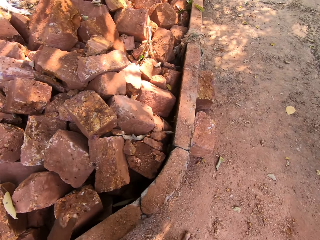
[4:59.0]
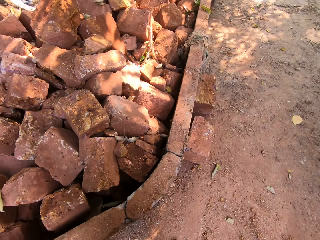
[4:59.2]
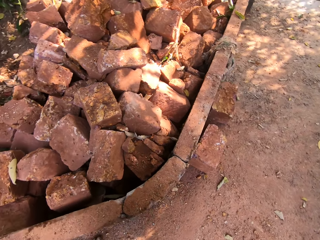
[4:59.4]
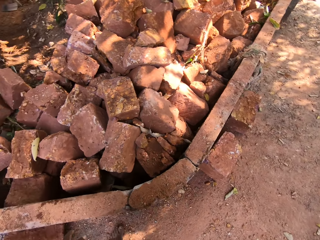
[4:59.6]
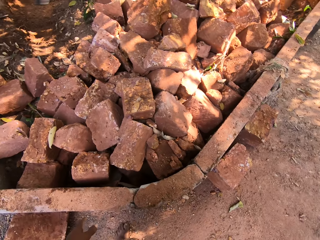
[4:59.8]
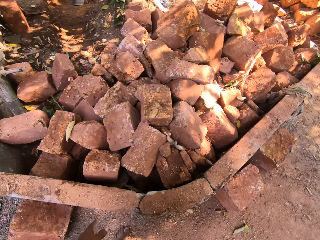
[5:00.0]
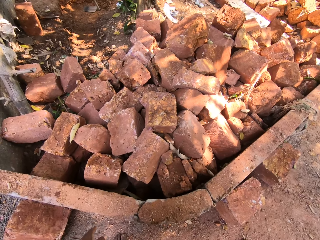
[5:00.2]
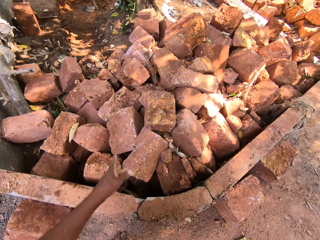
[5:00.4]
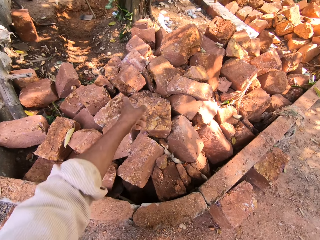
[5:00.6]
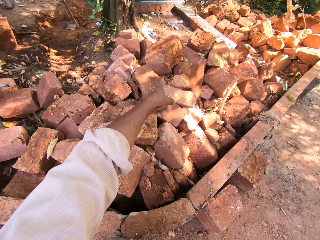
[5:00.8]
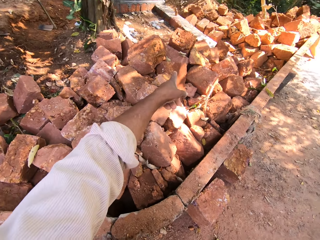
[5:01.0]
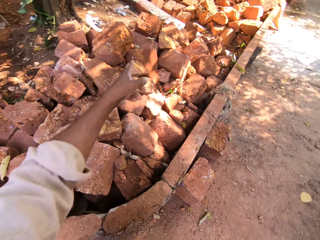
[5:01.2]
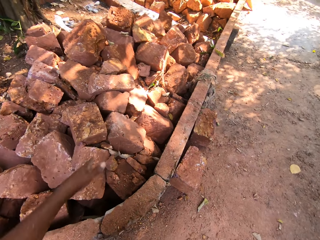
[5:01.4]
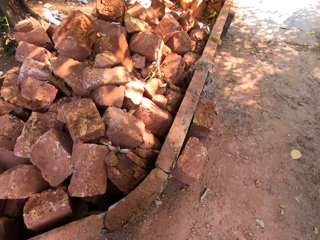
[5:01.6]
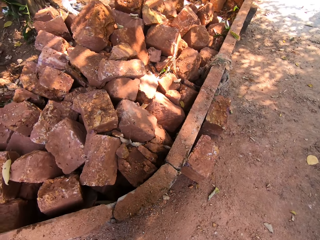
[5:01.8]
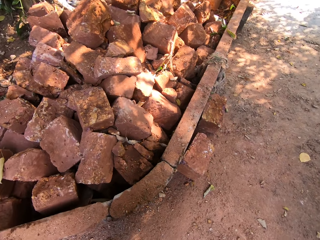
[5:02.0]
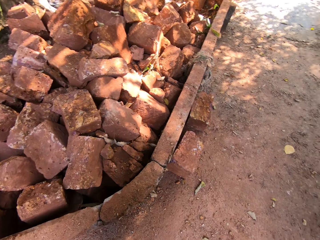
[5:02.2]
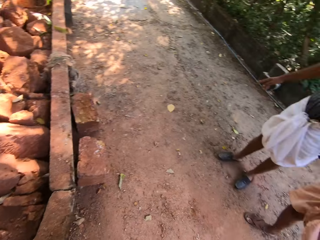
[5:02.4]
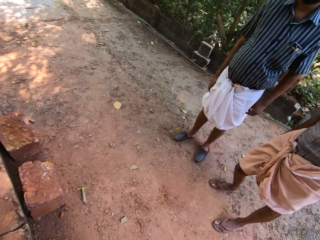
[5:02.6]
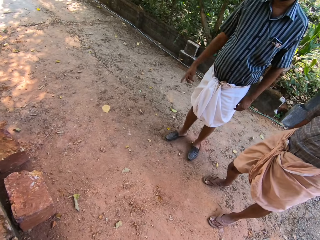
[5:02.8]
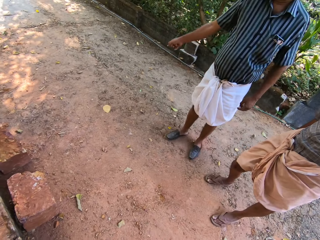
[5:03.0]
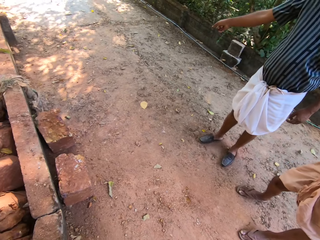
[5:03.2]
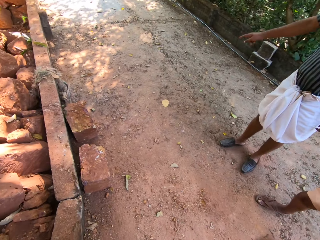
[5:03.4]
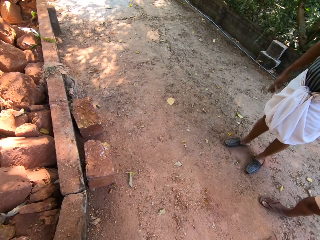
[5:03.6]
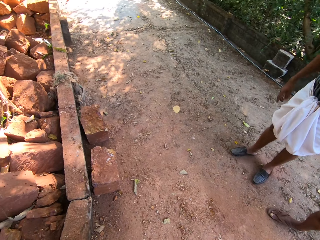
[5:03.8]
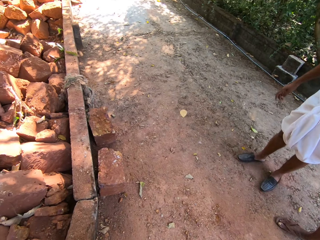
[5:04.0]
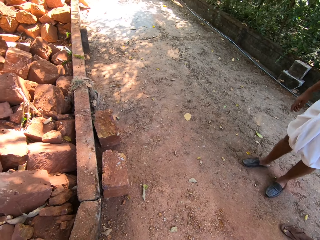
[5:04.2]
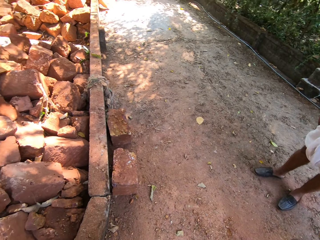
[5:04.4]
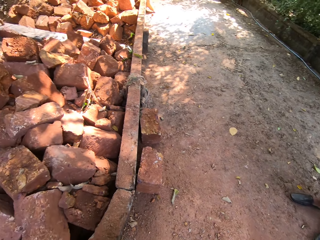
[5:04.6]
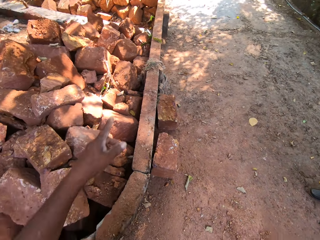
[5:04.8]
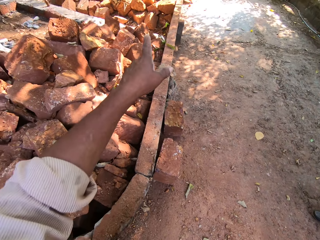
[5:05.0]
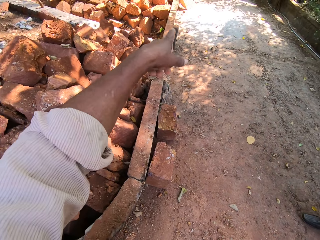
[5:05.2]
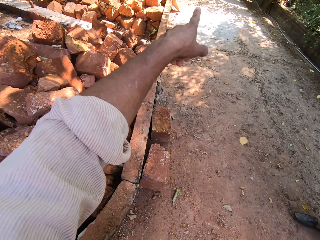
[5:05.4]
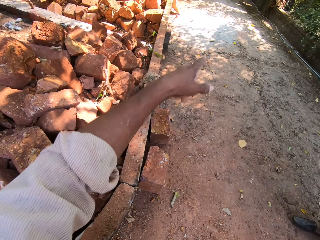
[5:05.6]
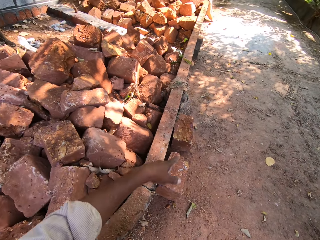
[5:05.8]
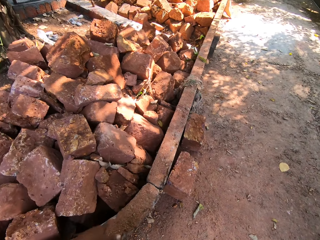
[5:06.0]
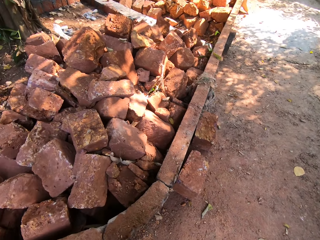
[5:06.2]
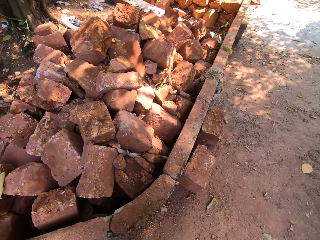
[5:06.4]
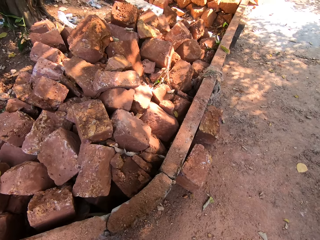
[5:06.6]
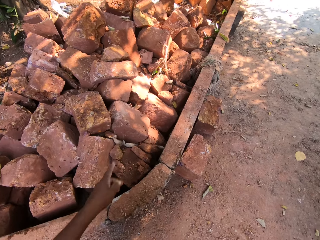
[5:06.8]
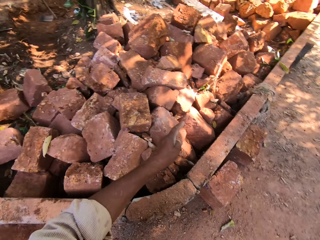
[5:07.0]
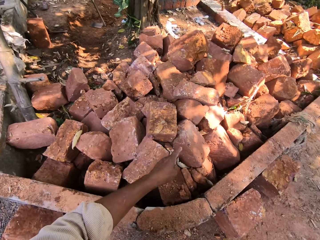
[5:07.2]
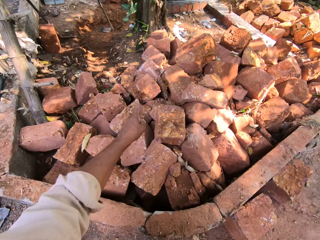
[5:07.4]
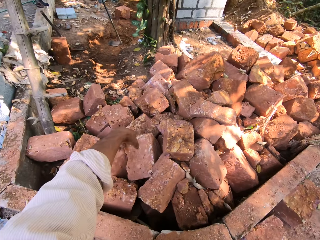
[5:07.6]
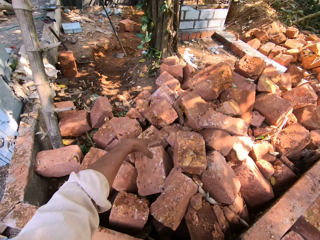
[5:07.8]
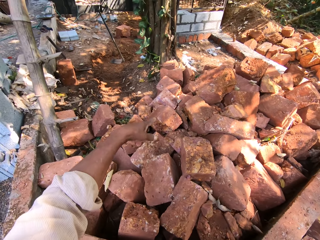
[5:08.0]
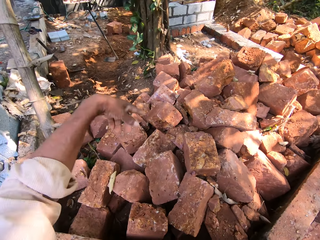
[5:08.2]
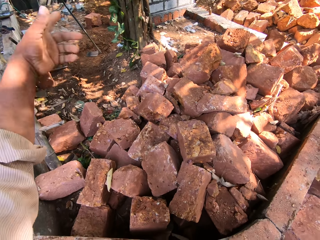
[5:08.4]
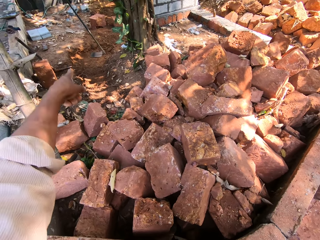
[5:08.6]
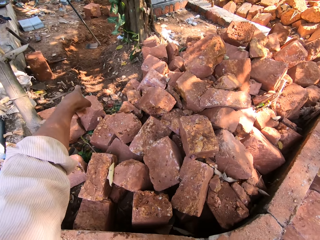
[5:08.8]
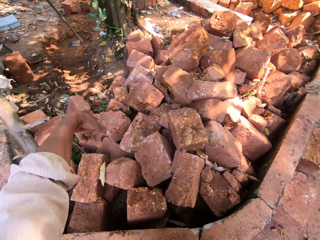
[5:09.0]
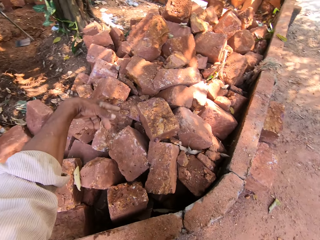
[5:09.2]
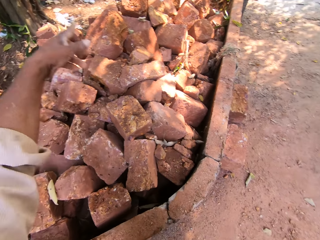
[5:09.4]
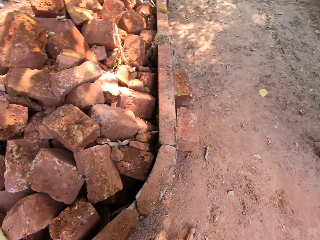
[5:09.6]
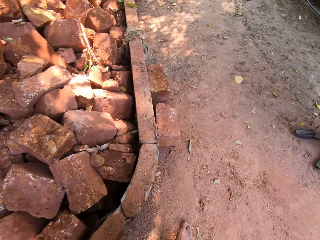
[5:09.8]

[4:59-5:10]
The camera wearer gesticulates with his right hand. He gesticulates with his right hand again.

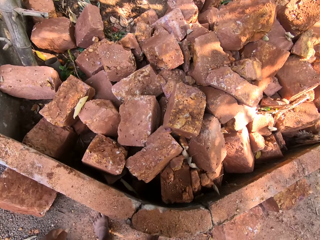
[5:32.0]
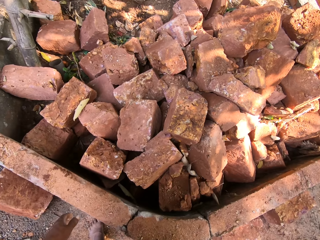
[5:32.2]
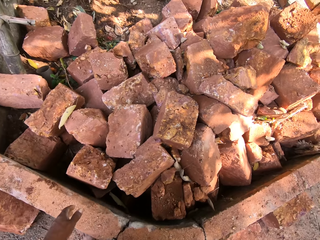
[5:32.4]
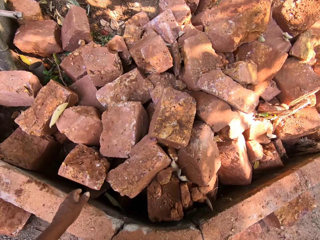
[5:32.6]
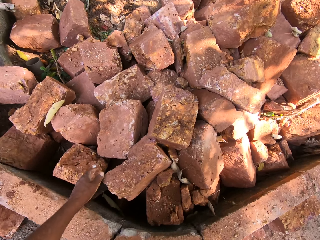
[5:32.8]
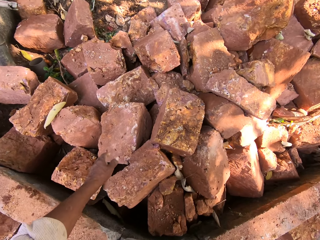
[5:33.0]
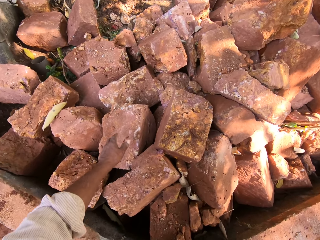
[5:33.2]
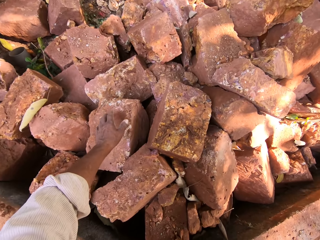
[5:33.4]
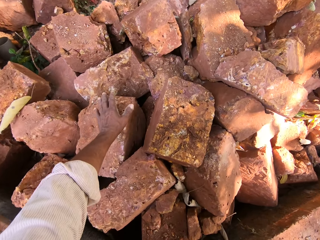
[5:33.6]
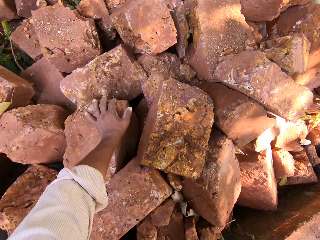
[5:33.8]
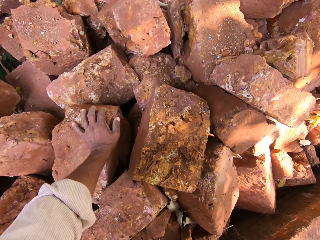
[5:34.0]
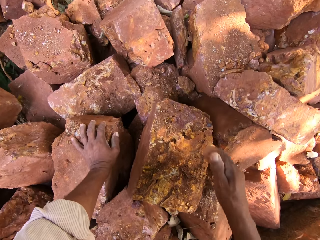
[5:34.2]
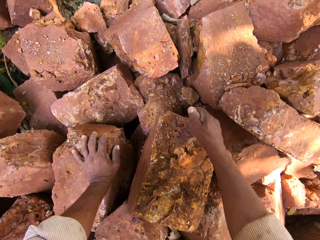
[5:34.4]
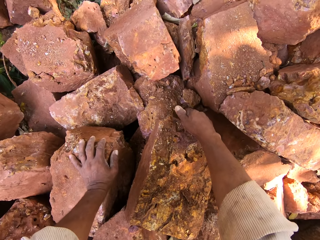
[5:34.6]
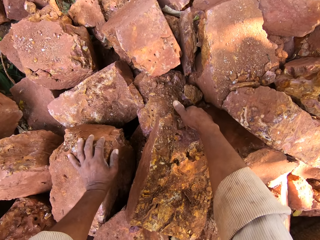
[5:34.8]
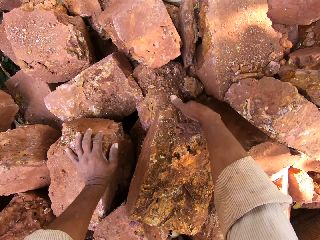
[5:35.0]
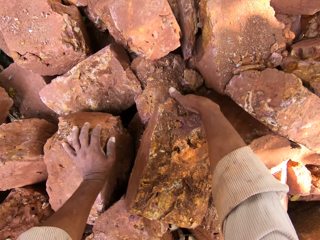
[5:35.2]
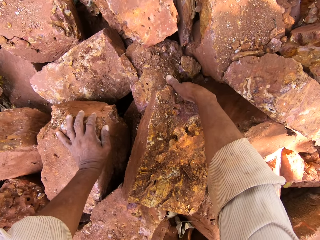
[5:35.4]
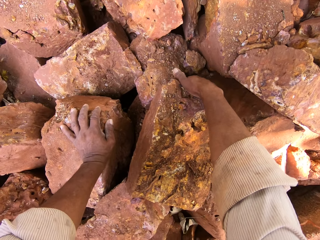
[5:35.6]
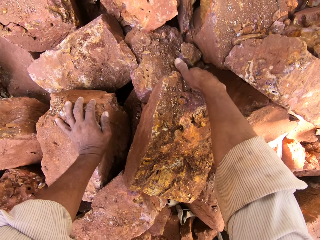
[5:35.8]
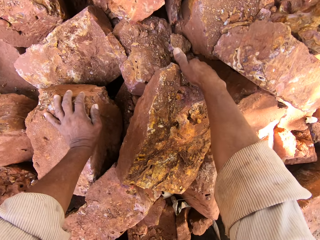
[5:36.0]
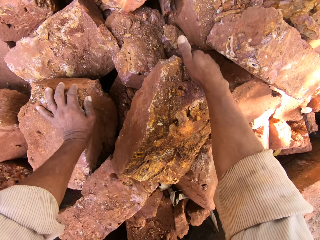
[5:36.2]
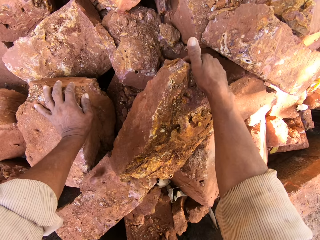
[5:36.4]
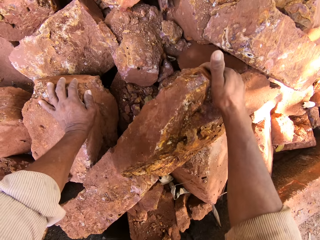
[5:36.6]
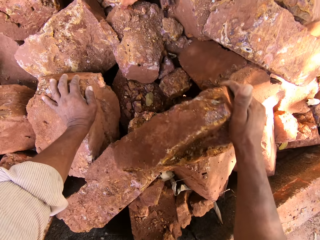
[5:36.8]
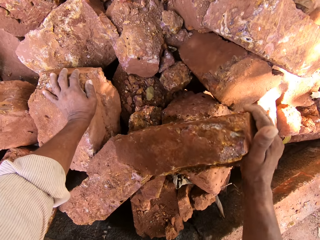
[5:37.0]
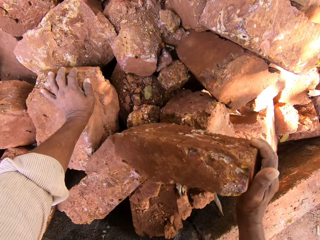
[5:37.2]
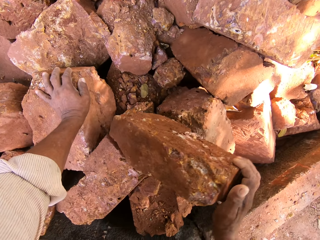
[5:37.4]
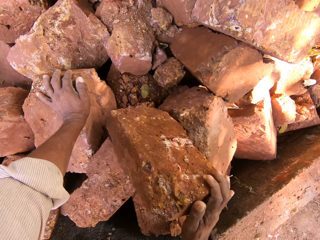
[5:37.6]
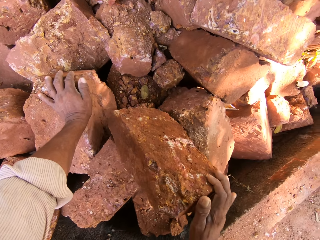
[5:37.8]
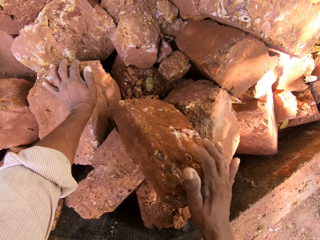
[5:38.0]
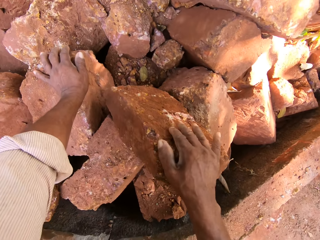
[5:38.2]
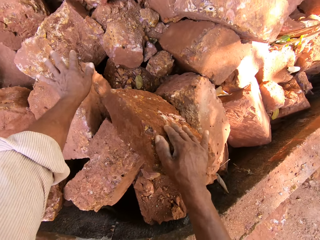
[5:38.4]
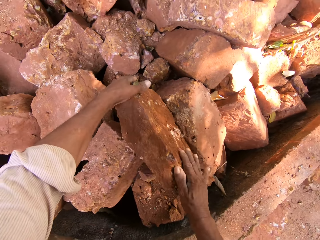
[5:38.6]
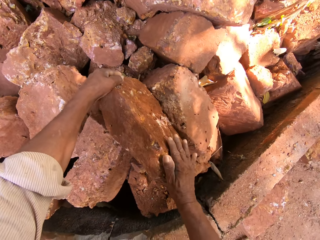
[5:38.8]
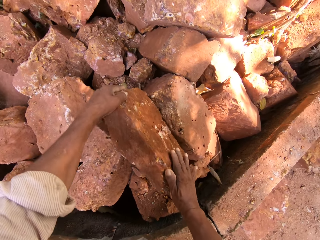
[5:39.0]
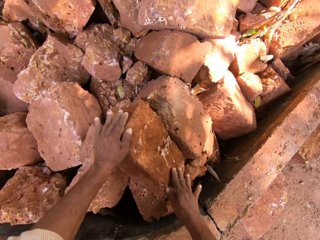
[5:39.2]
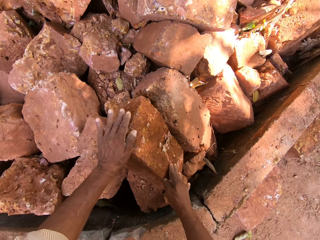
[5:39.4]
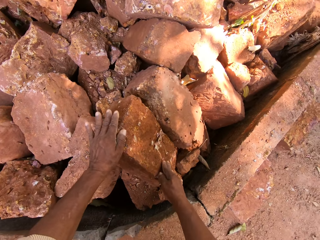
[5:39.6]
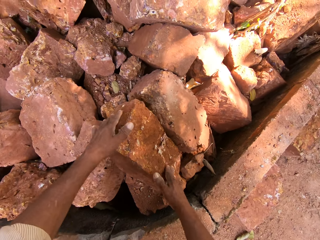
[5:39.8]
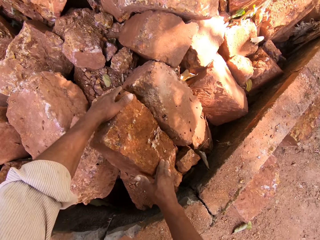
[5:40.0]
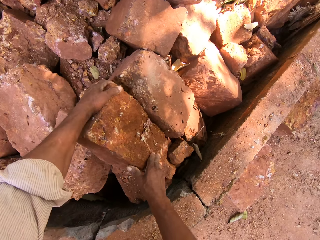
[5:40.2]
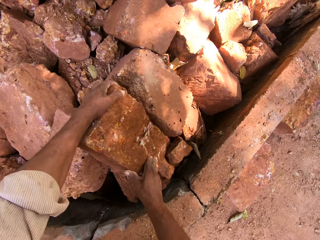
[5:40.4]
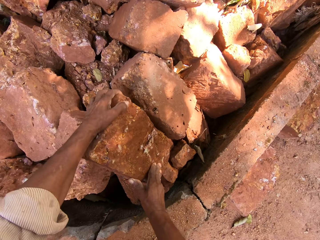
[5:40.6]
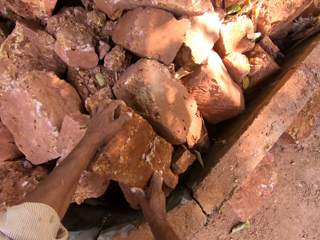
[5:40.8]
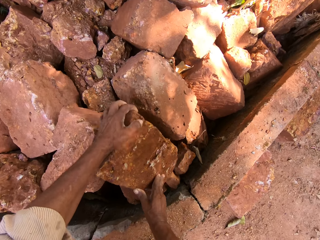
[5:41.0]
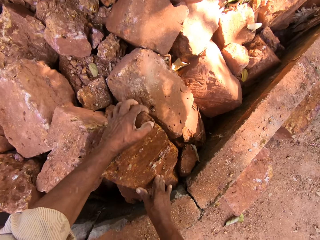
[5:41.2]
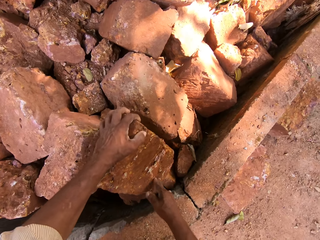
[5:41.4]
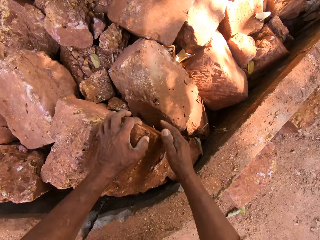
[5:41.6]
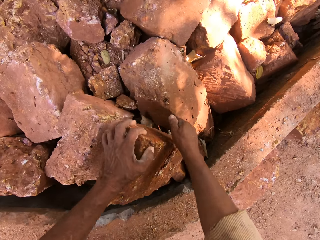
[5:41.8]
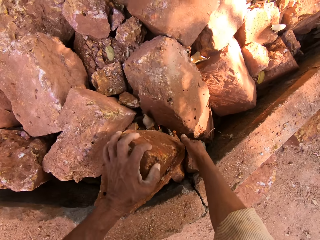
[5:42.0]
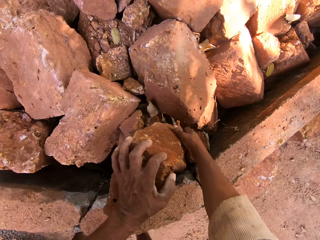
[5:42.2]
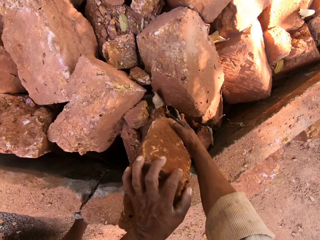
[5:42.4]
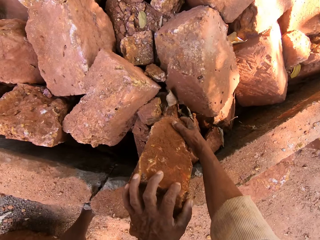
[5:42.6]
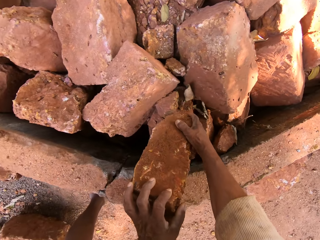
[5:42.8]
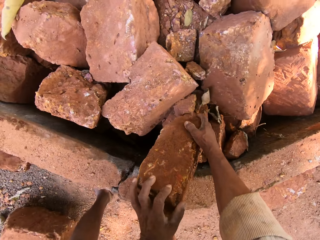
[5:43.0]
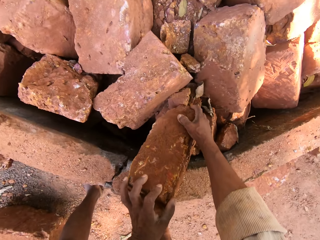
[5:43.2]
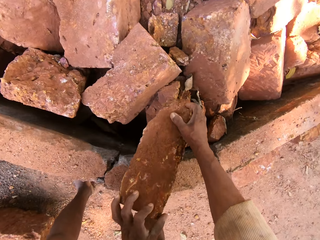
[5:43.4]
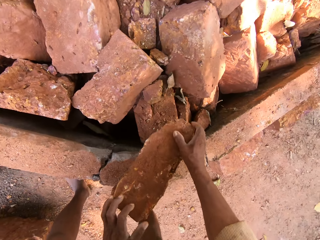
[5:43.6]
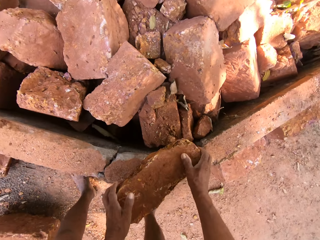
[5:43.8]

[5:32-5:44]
The camera wearer places his left hand on a stone from the heap of stones on the ground. He carries the stone from the heap of stones on the ground with both hands. He rolls the stone.
